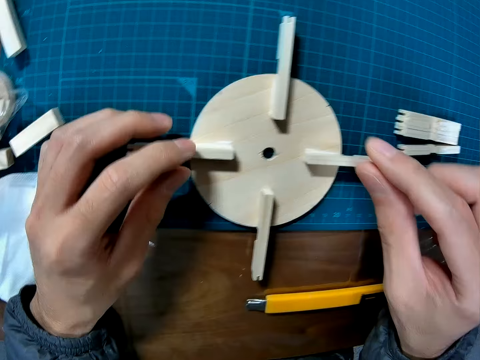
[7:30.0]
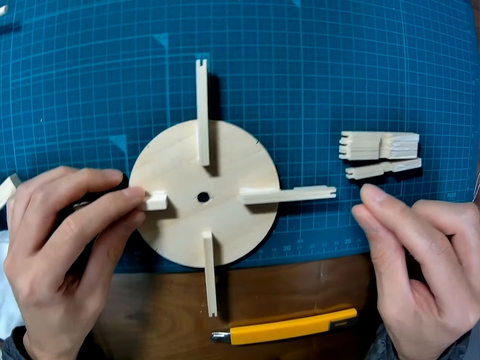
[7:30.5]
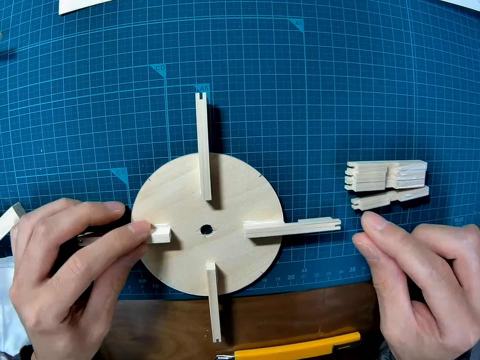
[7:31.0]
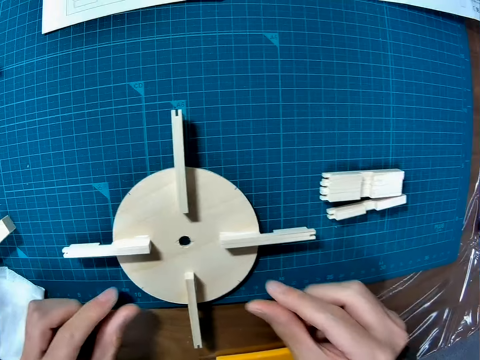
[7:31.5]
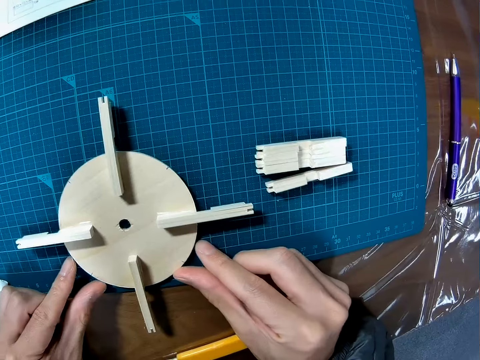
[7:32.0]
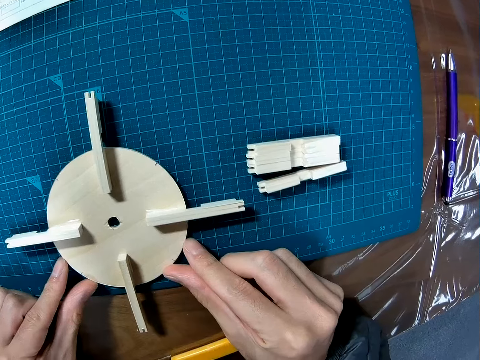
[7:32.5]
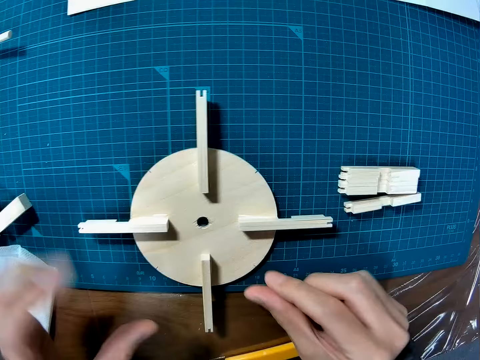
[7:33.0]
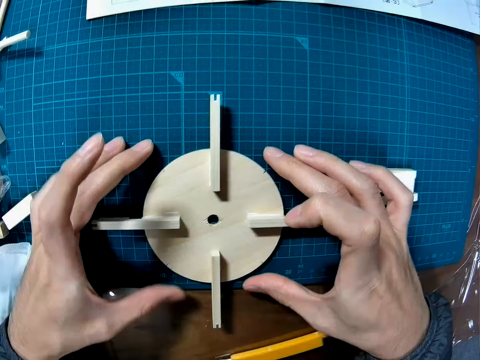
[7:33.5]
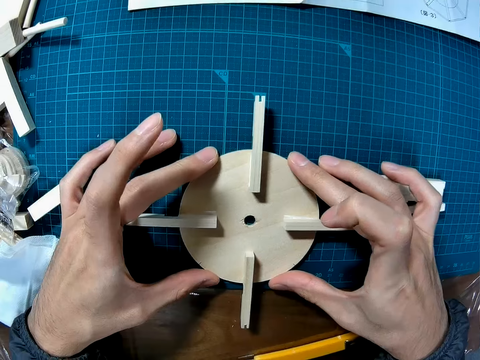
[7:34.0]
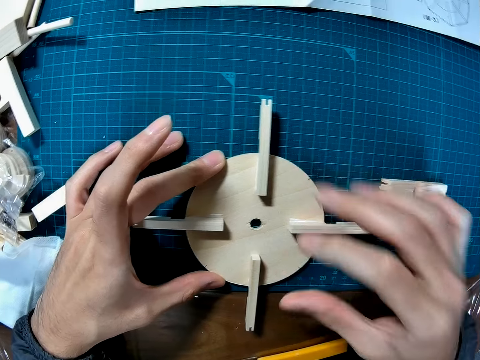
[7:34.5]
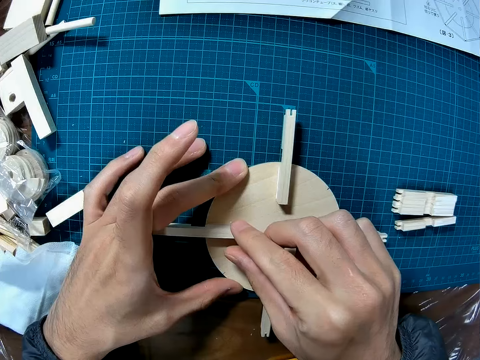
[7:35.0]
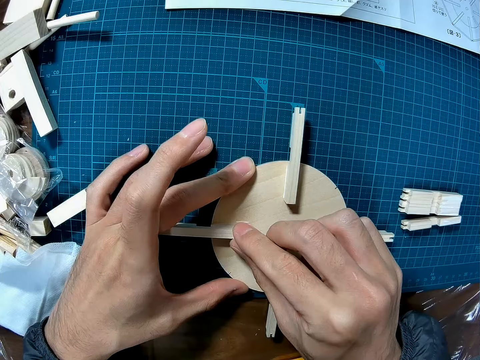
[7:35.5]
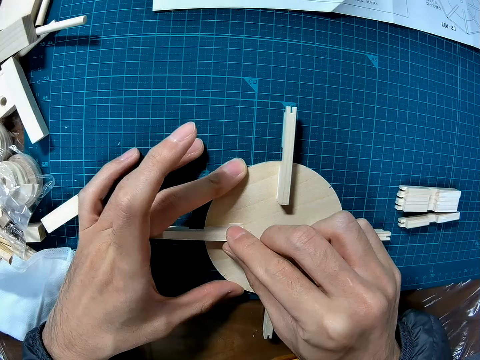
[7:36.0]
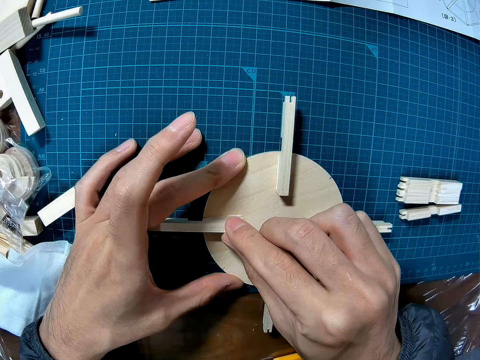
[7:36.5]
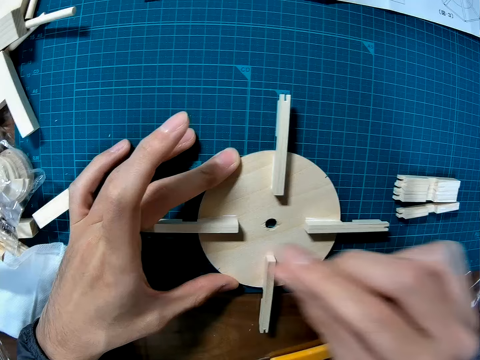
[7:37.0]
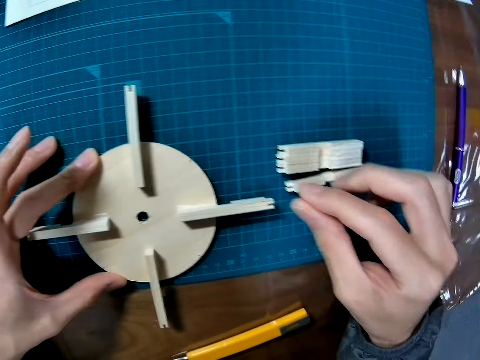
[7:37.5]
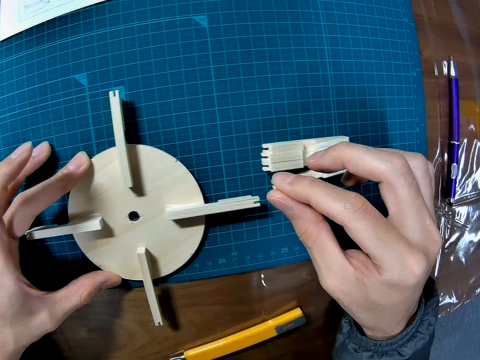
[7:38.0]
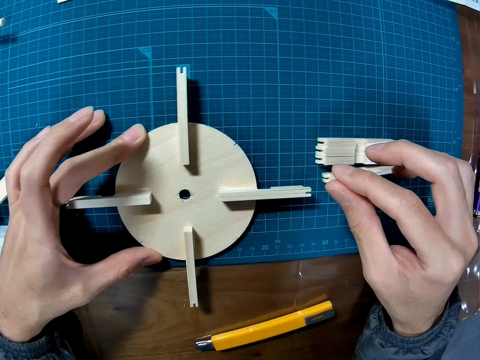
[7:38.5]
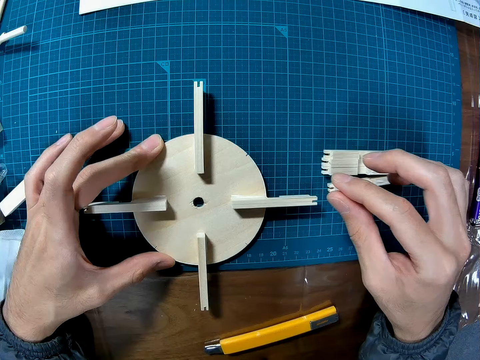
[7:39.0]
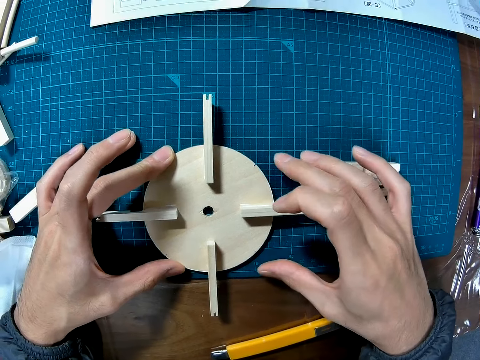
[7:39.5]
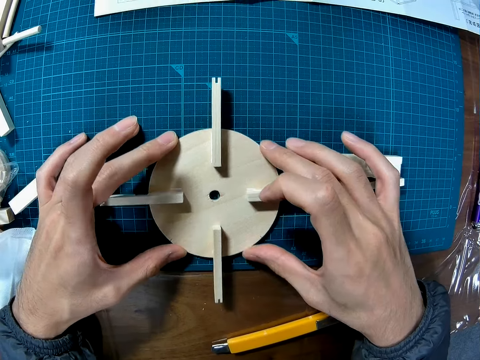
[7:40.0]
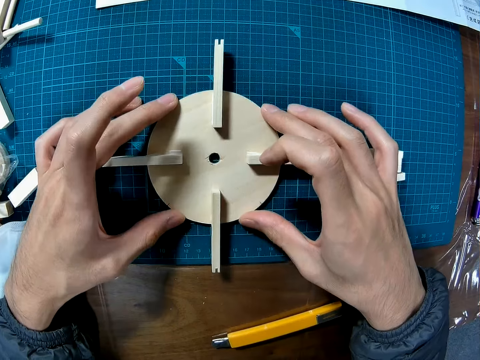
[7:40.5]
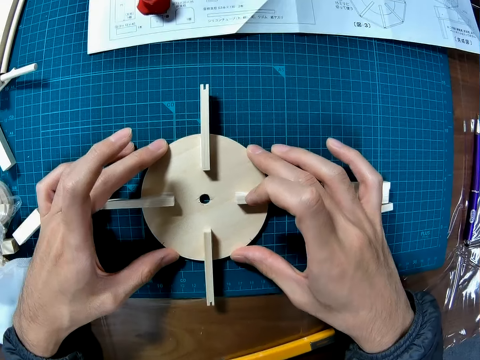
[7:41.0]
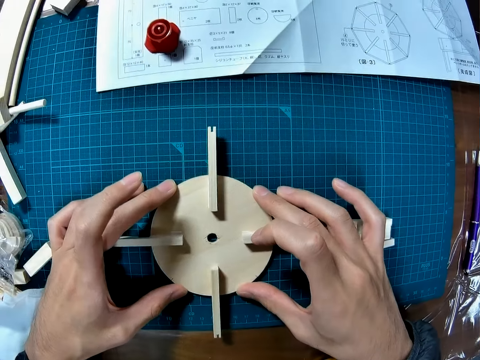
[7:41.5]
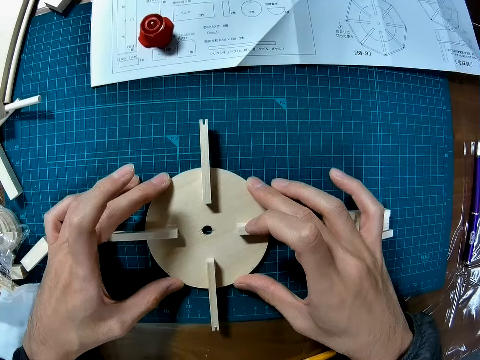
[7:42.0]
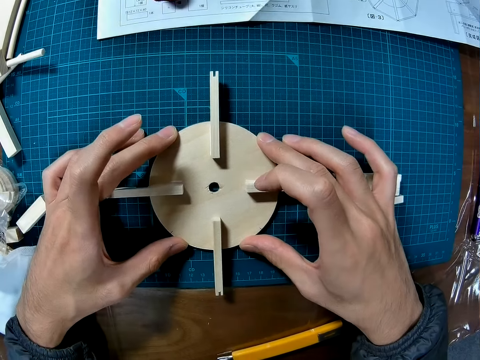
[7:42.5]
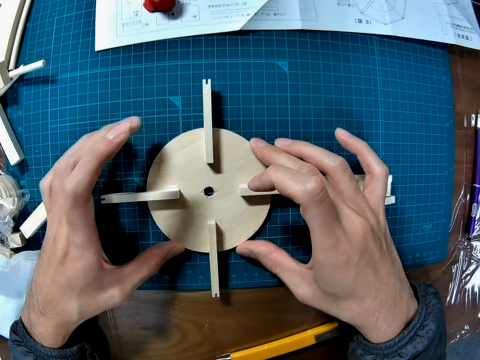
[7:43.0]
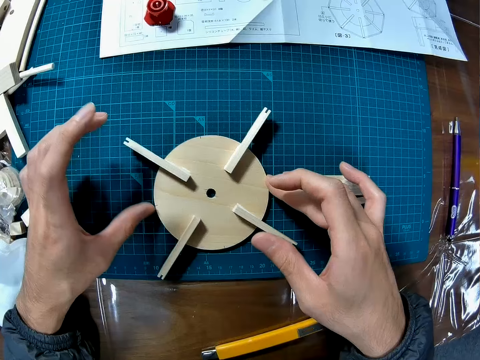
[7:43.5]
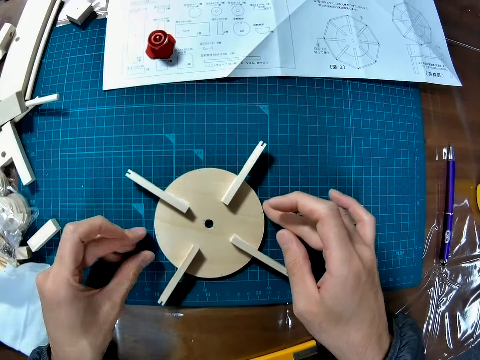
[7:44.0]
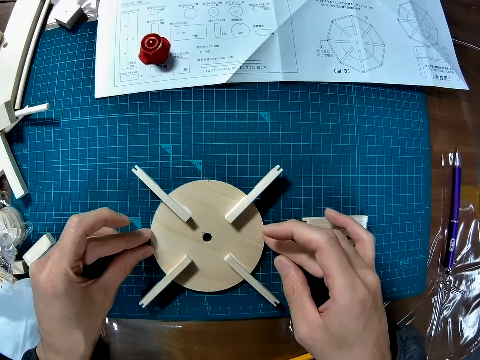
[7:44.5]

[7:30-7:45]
The camera wearer moves the circular piece of wood. They adjust the piece of wood. They move the circular piece of wood.

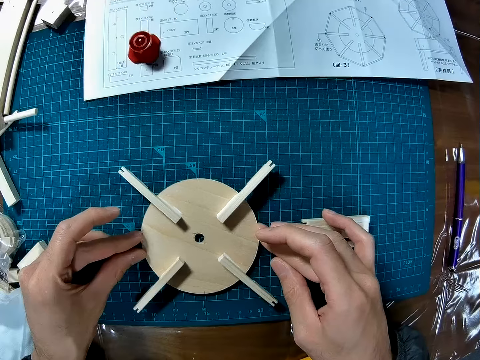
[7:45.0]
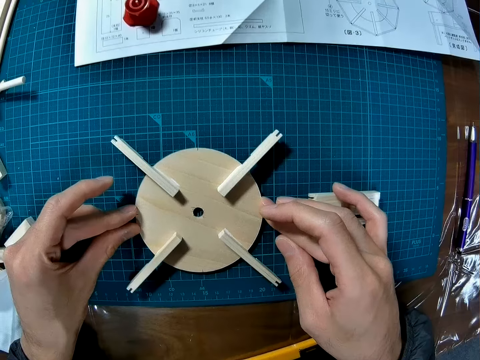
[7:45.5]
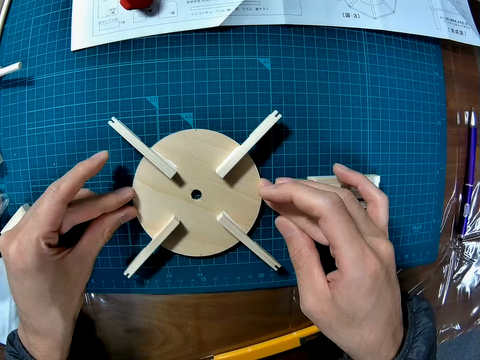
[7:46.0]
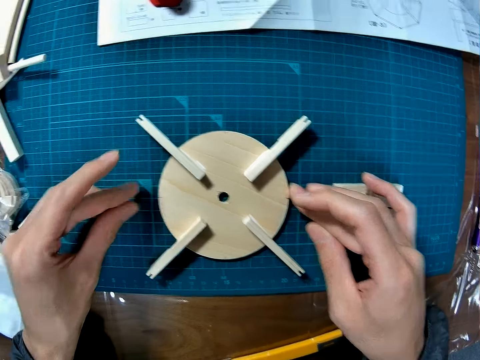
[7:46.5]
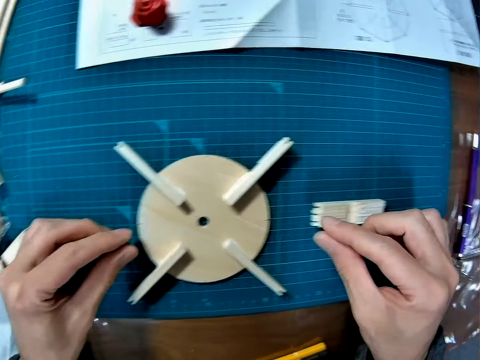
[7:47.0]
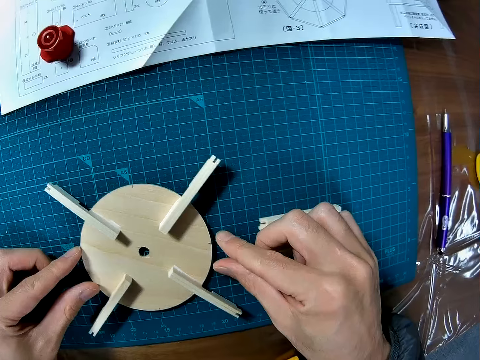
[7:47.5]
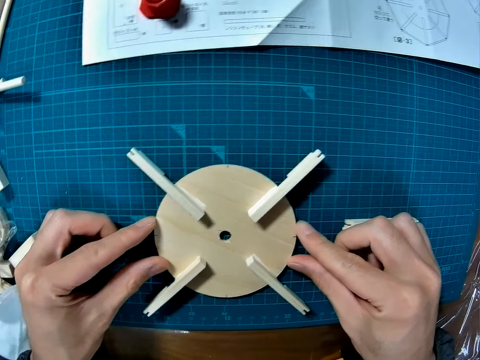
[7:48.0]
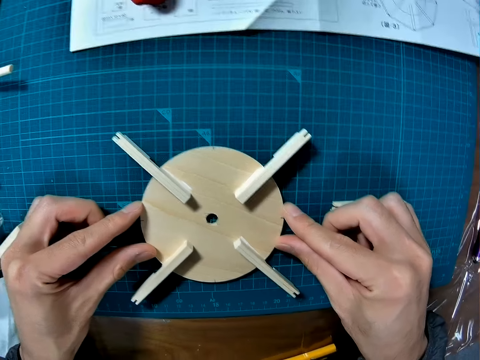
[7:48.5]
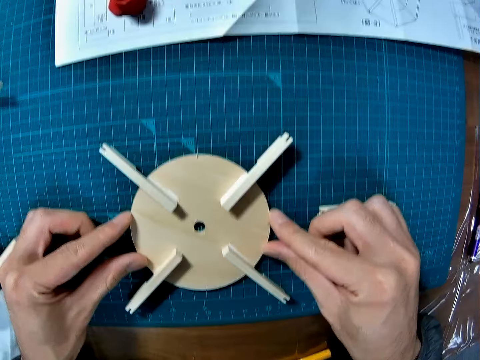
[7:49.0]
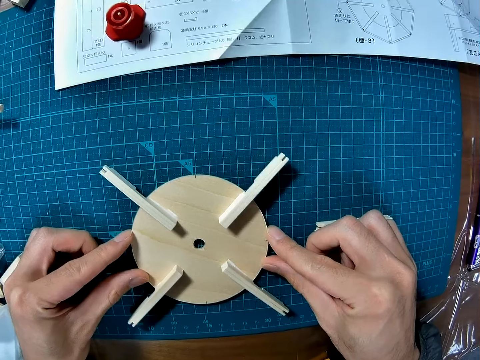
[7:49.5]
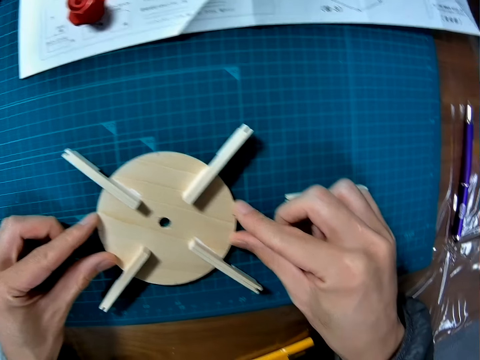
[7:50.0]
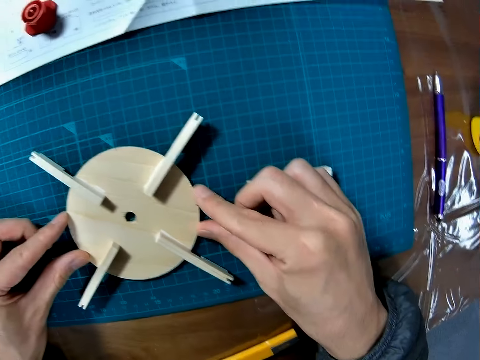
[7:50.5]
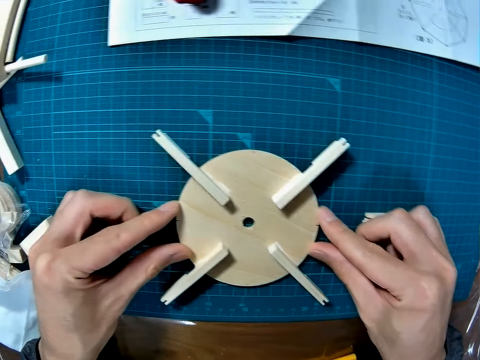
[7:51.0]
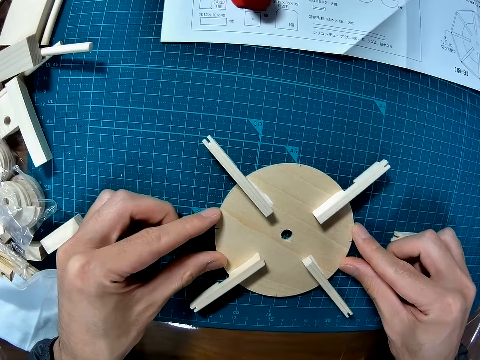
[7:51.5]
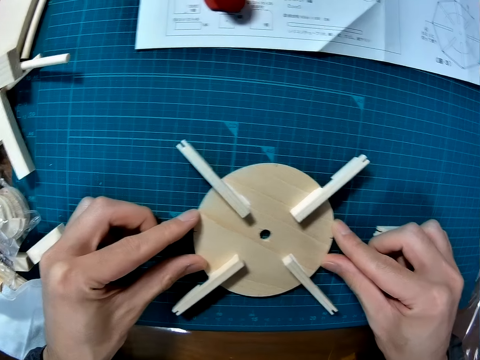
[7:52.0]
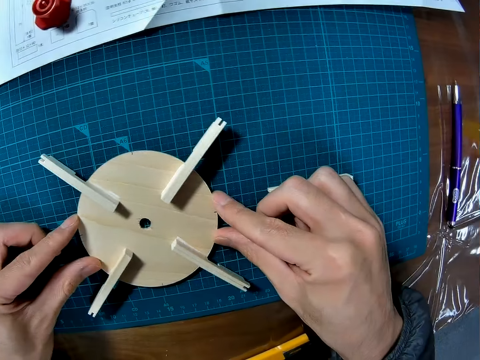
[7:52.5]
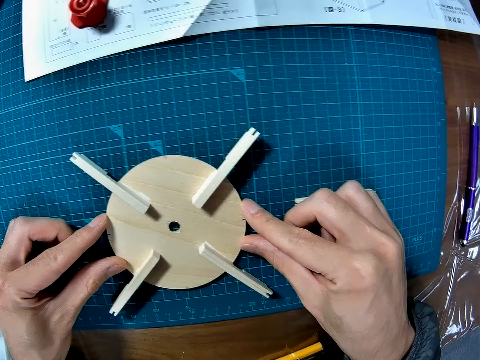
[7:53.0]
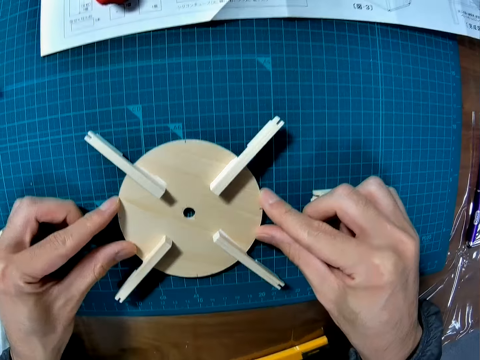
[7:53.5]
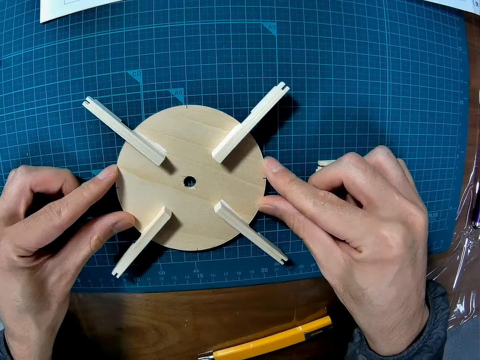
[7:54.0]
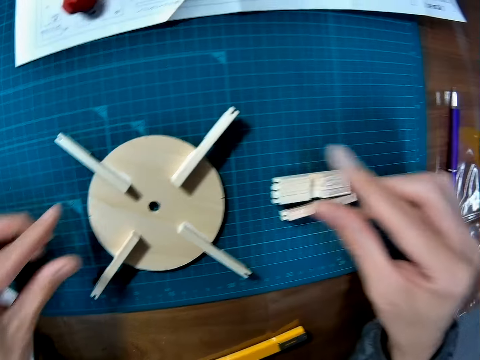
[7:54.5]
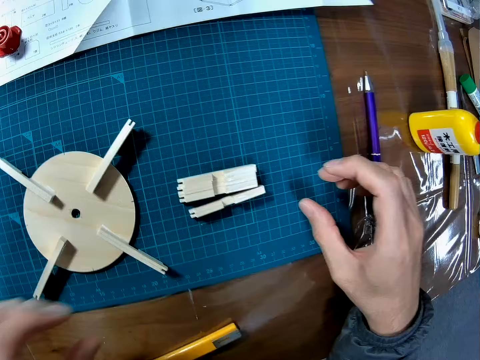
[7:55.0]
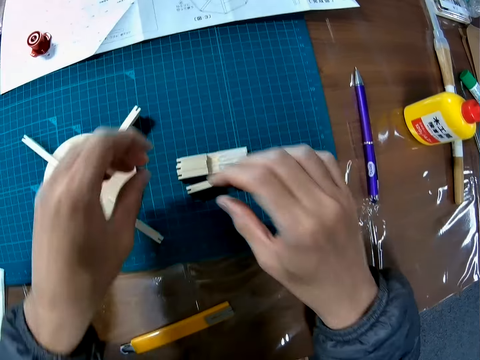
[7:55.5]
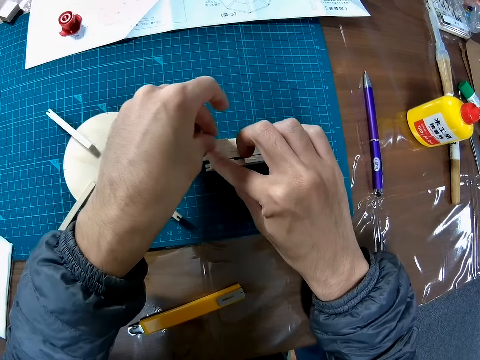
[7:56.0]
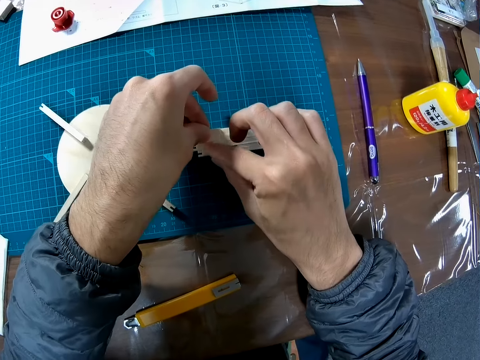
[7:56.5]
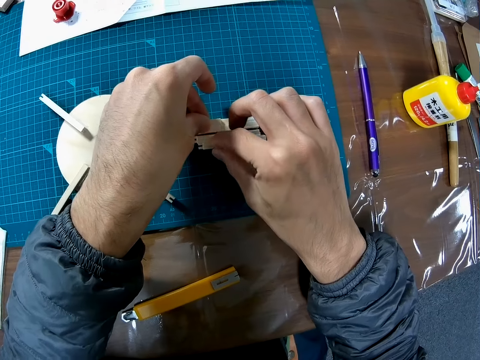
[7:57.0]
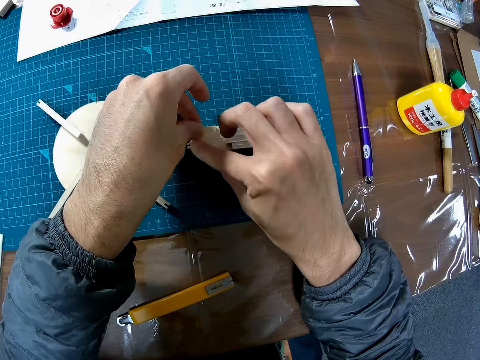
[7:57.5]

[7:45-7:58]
The camera wearer holds on the wood puck. They adjust the pieces of wood on the cutting mat.
